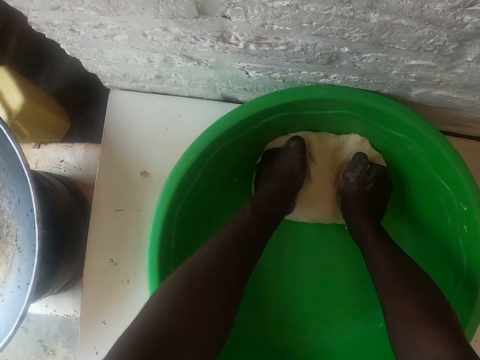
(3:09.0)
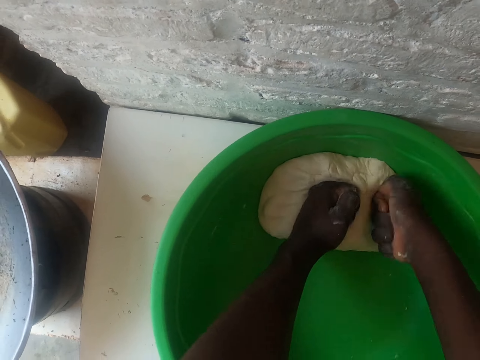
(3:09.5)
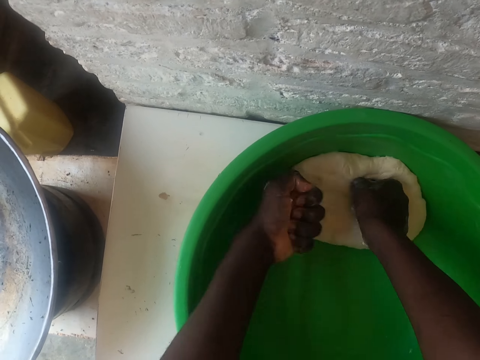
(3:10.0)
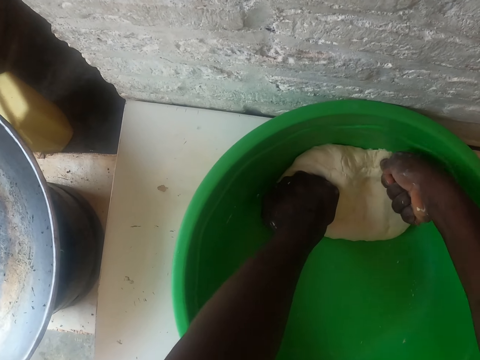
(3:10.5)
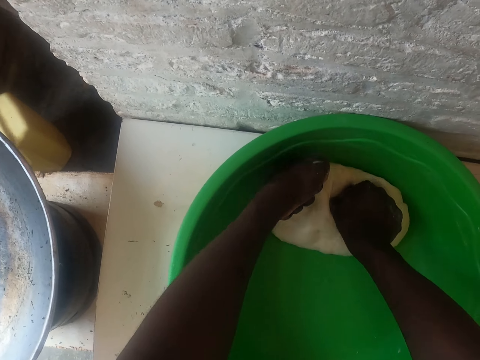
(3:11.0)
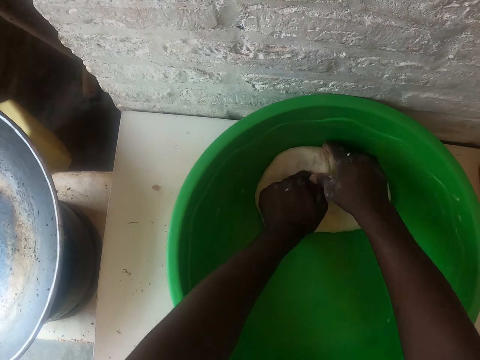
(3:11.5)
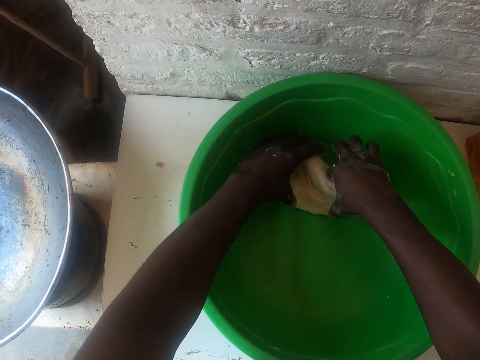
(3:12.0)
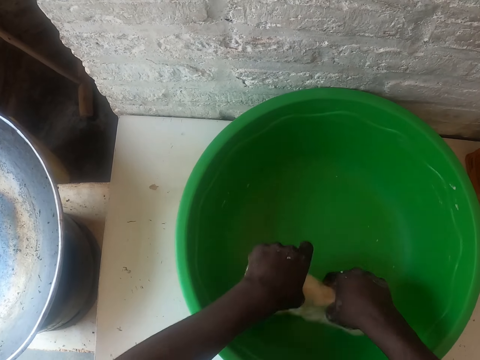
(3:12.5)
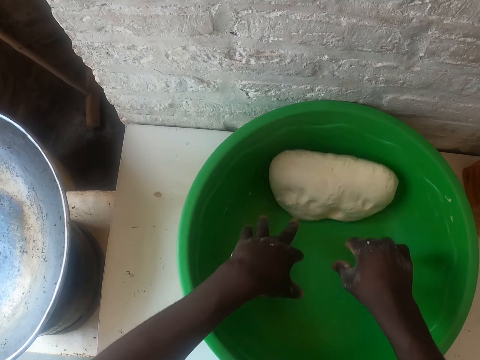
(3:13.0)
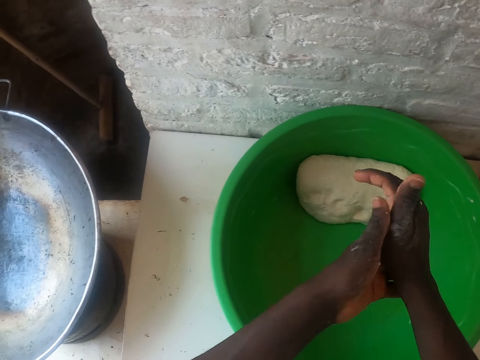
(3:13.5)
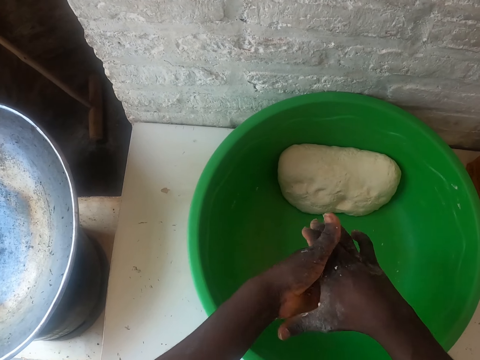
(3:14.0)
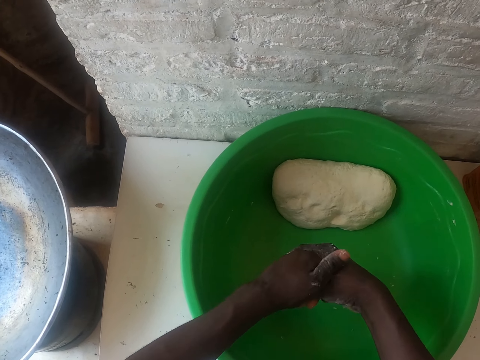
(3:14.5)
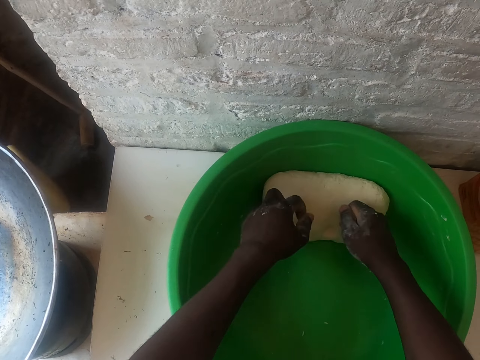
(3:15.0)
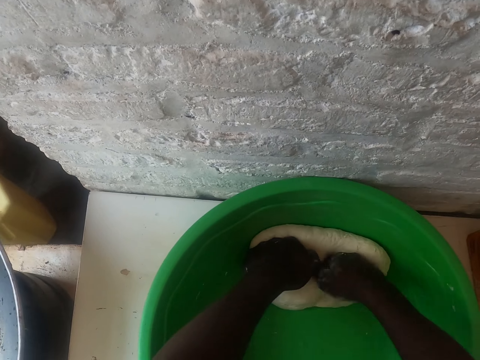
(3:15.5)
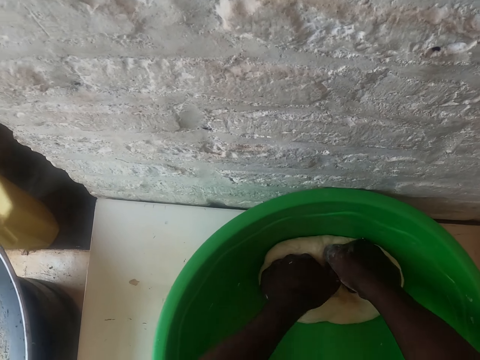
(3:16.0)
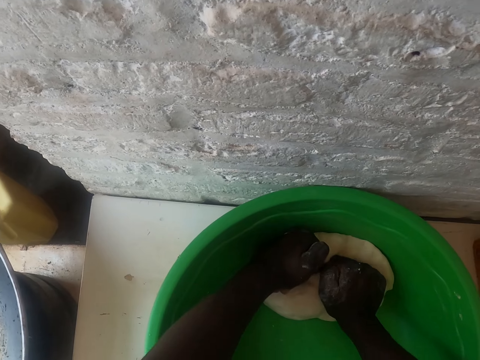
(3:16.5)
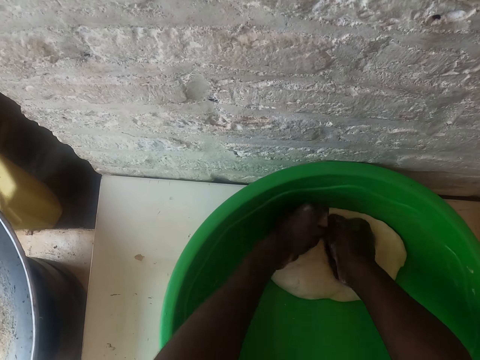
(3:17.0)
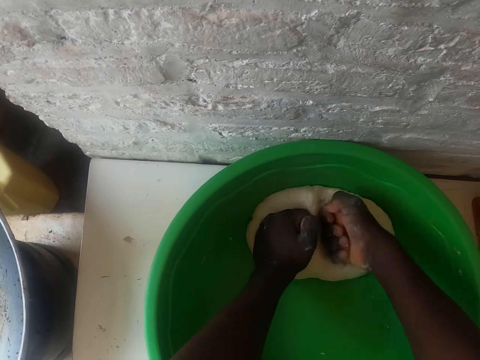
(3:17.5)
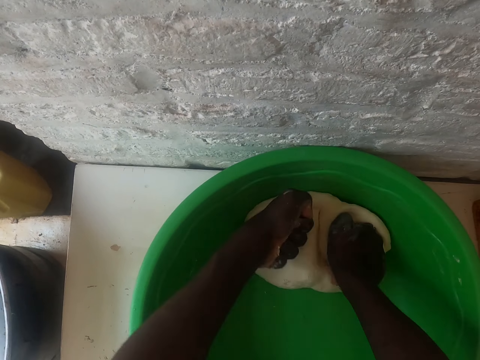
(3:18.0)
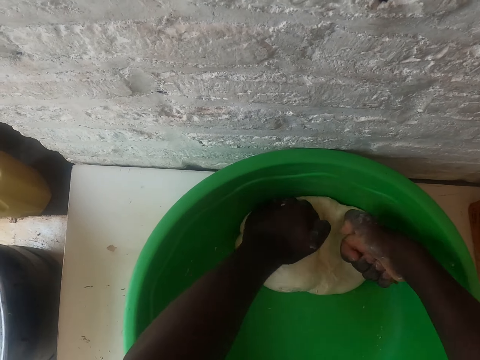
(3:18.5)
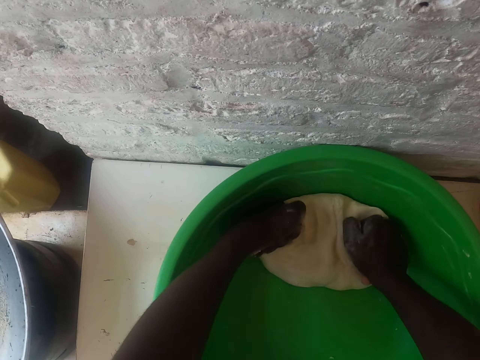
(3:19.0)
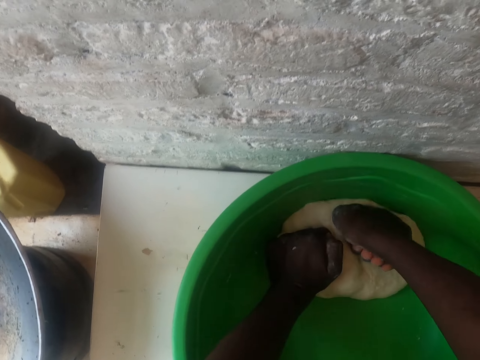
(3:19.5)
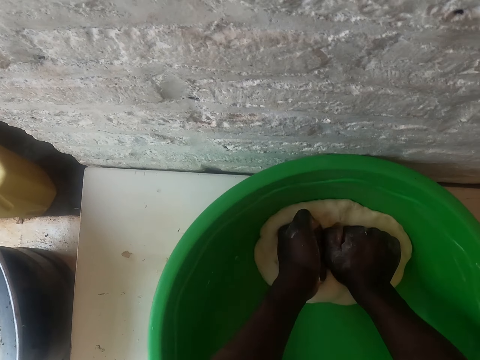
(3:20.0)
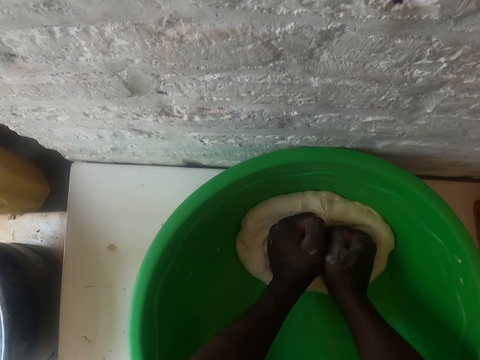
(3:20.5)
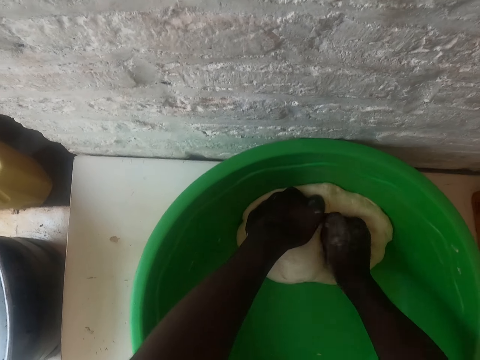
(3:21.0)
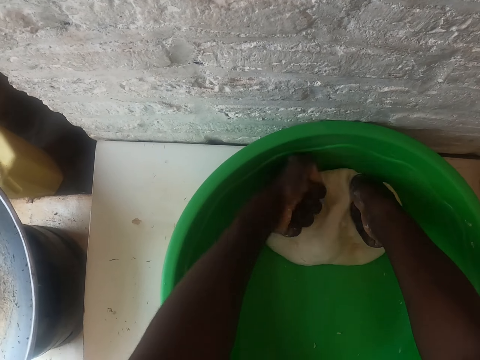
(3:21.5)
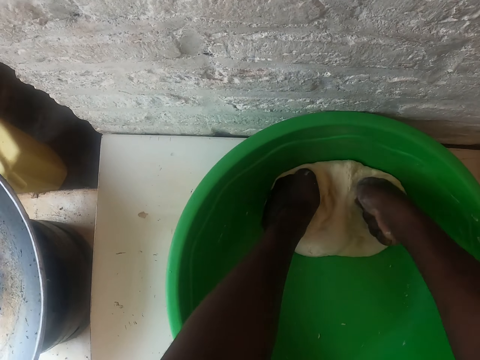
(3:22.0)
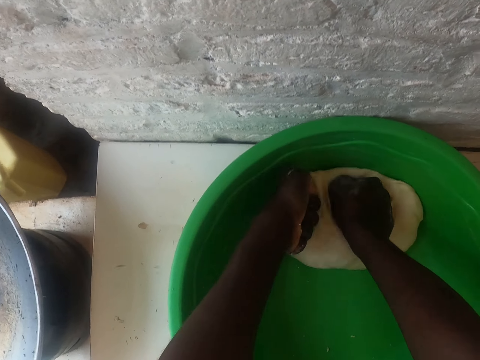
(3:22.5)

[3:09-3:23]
The camera wearer turns the dough. She removes the dough on the hand. She rubs her hands. She kneads the dough.

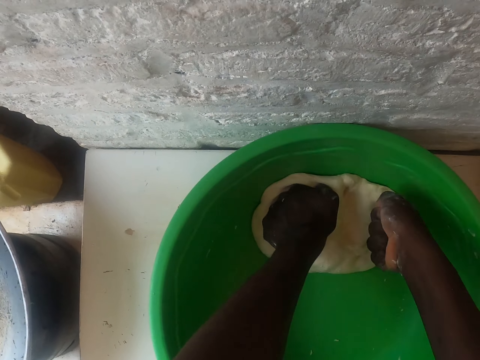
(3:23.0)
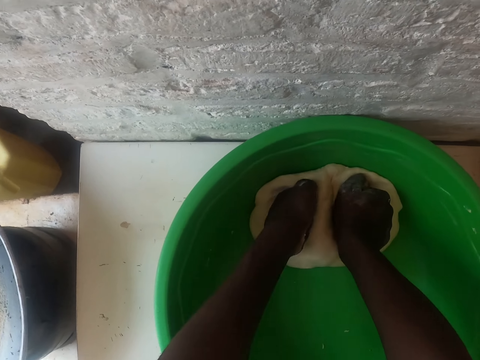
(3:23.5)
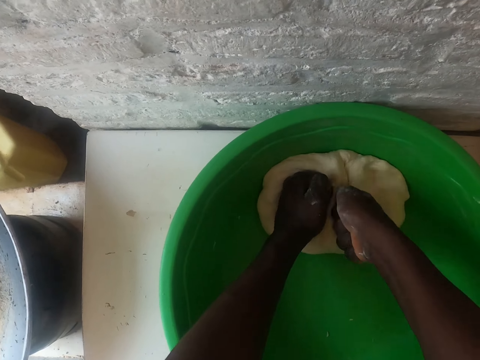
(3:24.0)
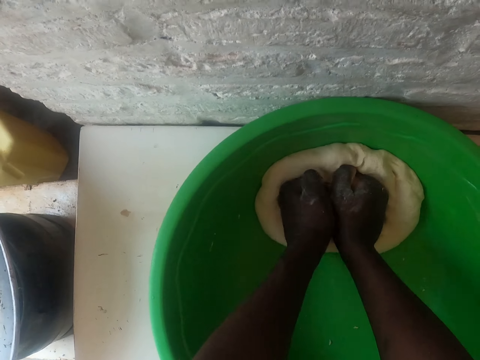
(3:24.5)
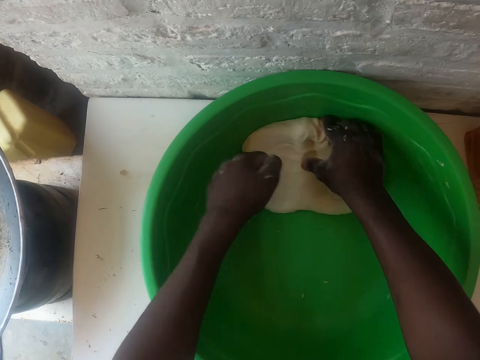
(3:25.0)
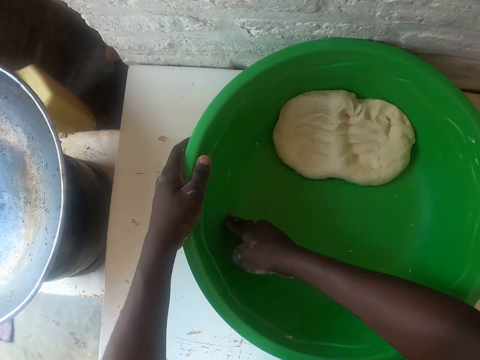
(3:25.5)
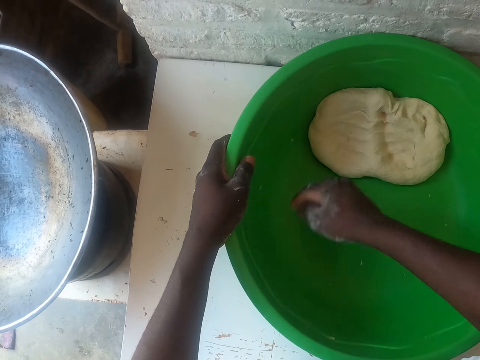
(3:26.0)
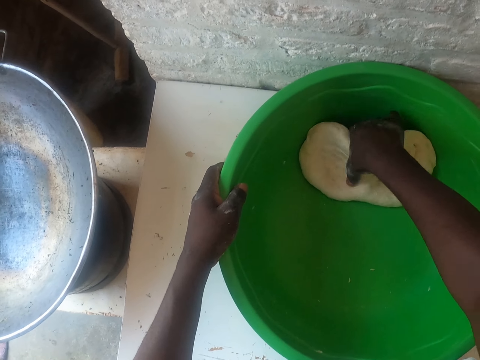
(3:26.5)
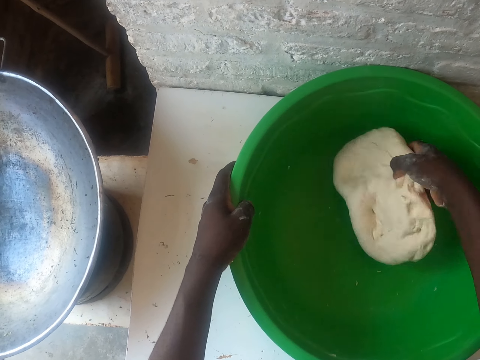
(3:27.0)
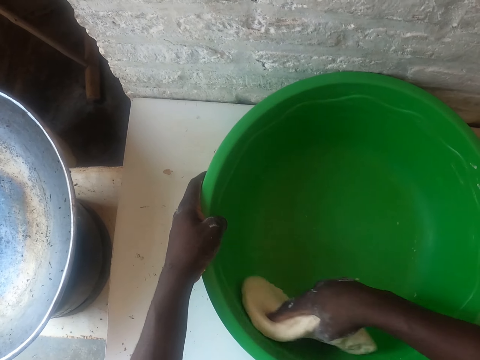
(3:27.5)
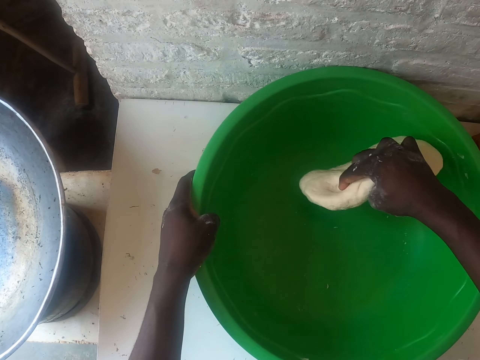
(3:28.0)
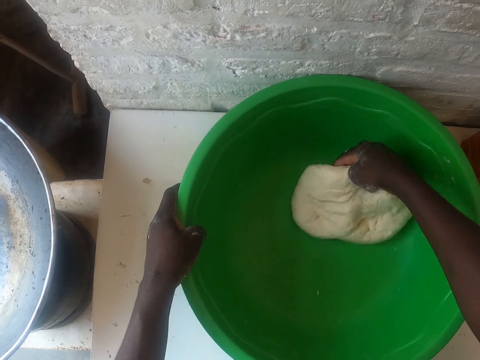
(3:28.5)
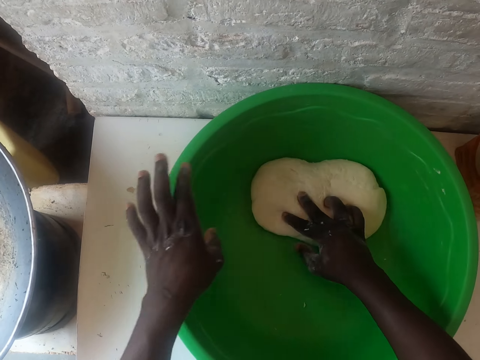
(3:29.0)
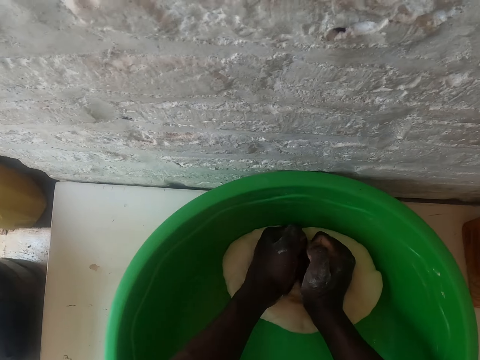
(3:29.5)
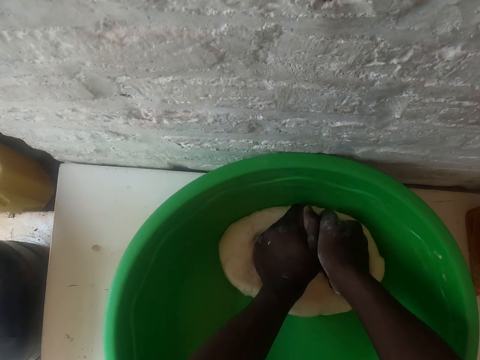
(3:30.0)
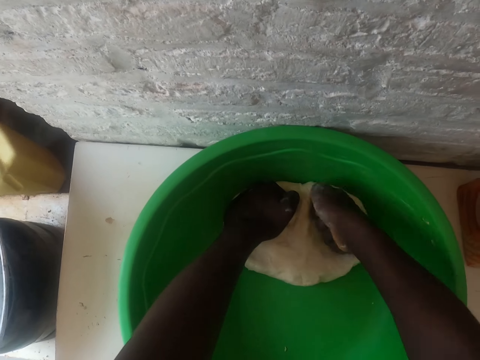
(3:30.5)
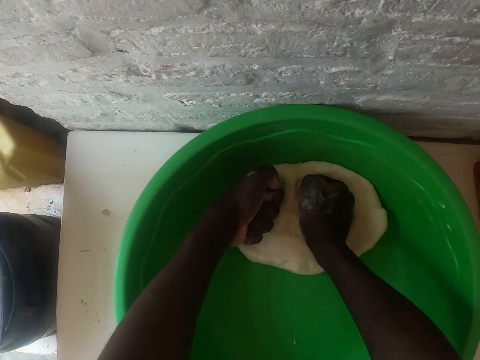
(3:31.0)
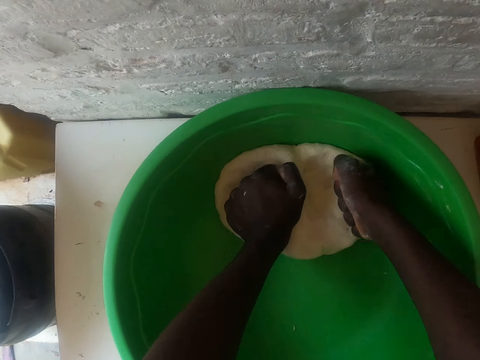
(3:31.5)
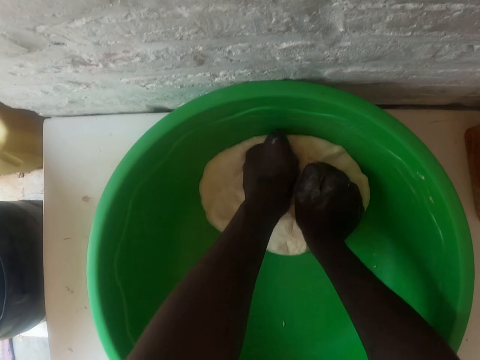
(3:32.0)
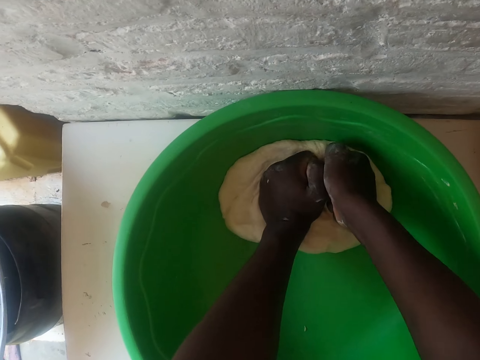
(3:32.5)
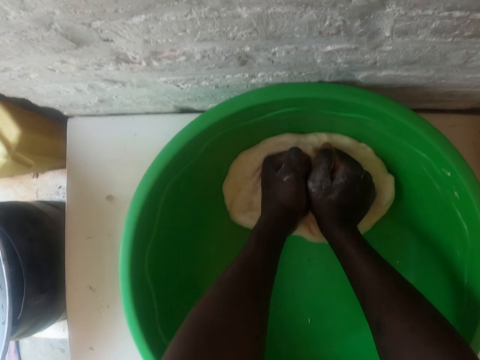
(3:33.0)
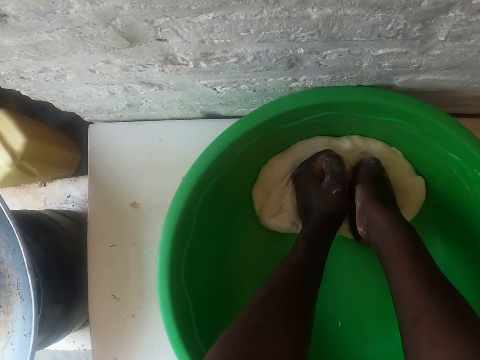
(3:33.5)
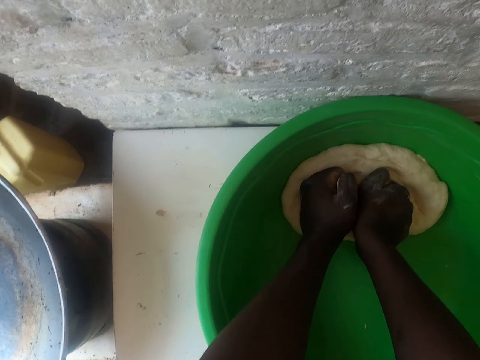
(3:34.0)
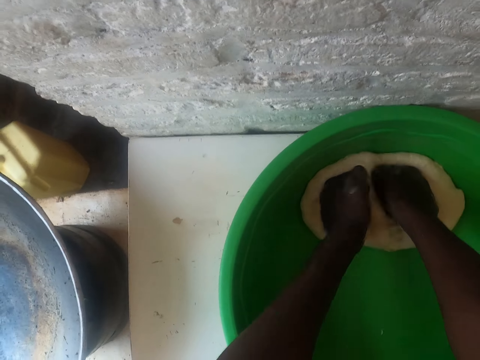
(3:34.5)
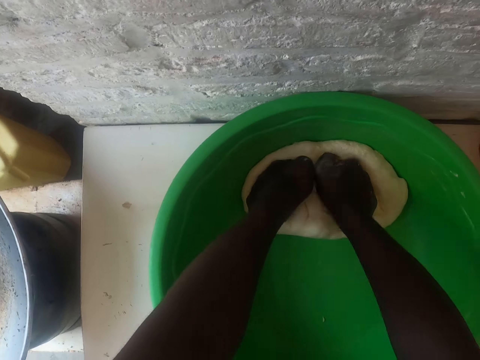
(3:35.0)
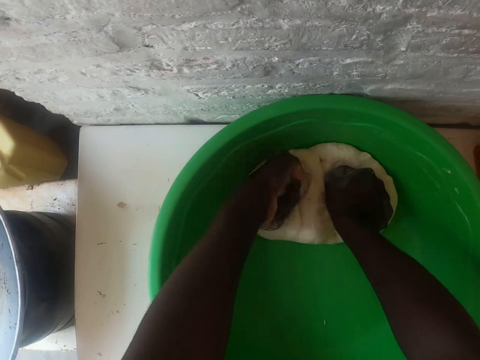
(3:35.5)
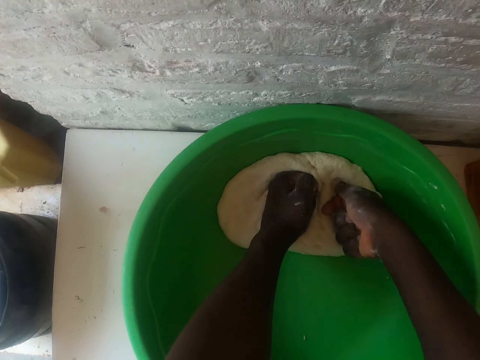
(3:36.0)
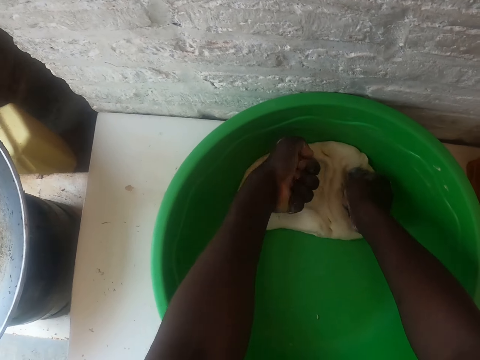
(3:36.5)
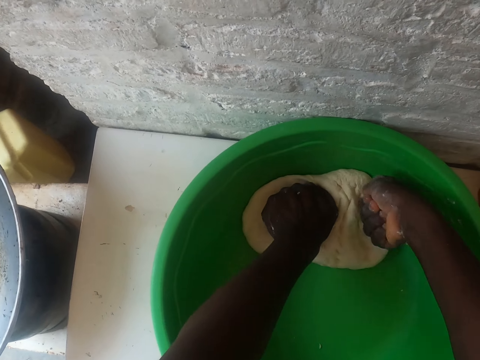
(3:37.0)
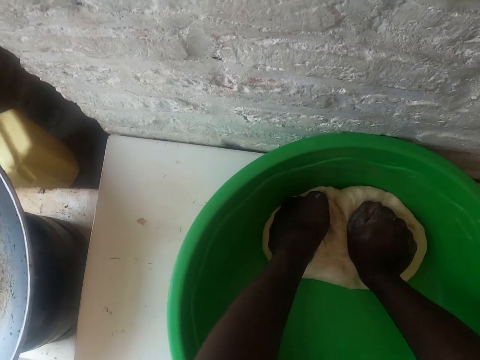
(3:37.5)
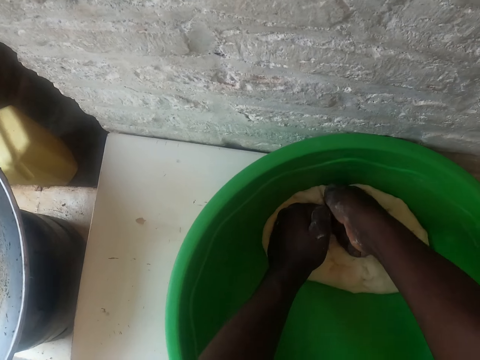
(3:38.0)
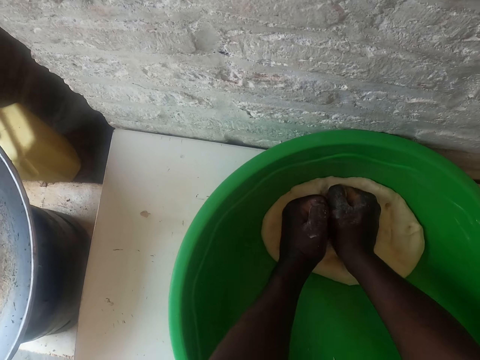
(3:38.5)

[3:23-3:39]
The camera wearer holds the basin with the left hand. They remove the dough on the basin. They take the dough. They wipe the basin with the dough. They put the dough in the basin. They knead the dough.
